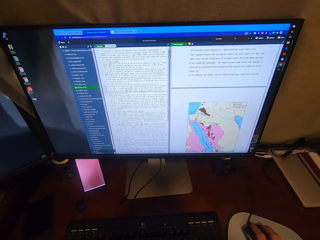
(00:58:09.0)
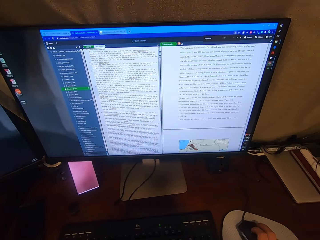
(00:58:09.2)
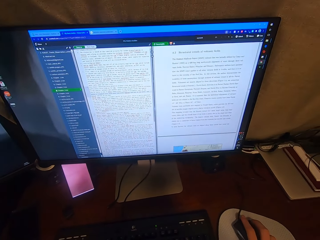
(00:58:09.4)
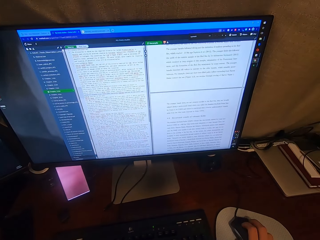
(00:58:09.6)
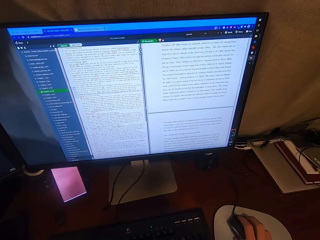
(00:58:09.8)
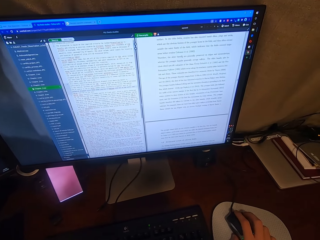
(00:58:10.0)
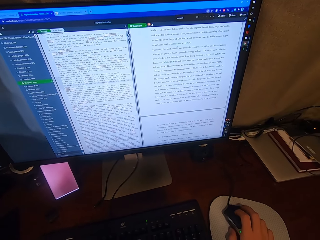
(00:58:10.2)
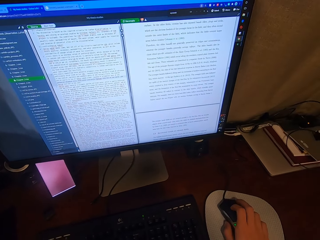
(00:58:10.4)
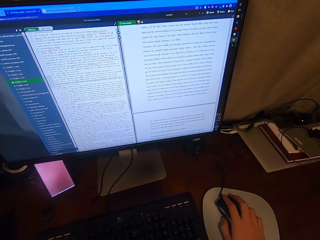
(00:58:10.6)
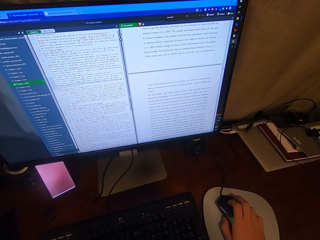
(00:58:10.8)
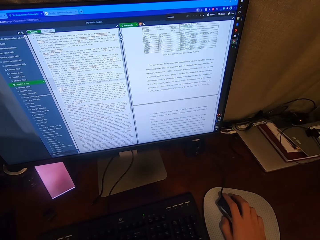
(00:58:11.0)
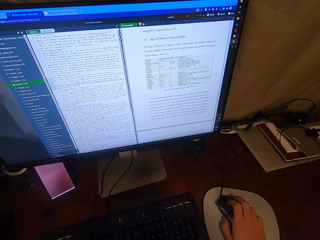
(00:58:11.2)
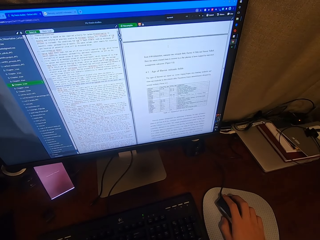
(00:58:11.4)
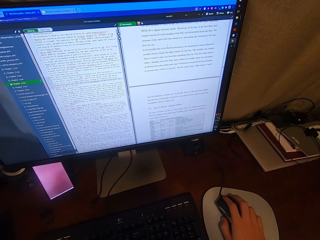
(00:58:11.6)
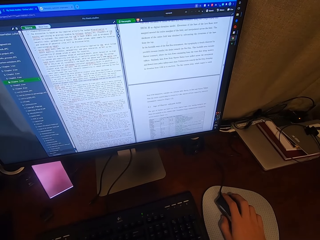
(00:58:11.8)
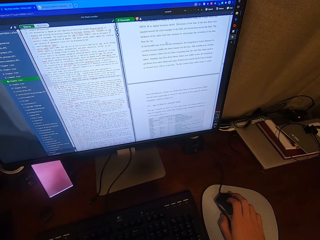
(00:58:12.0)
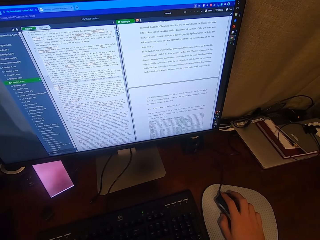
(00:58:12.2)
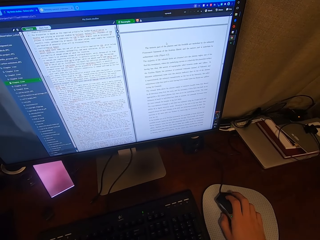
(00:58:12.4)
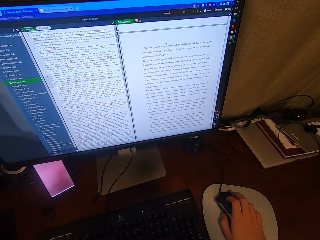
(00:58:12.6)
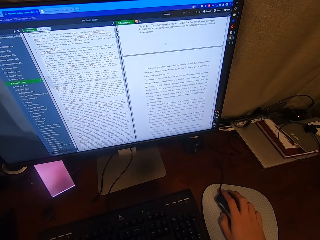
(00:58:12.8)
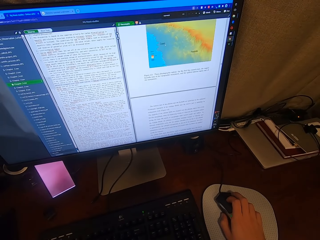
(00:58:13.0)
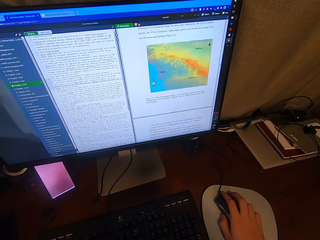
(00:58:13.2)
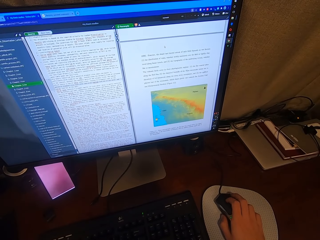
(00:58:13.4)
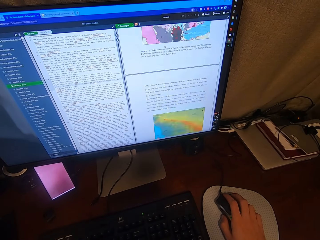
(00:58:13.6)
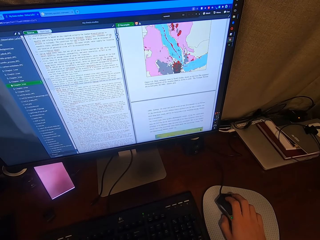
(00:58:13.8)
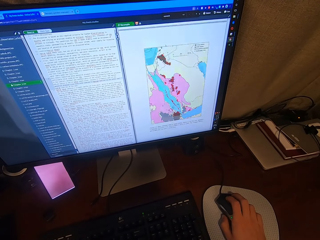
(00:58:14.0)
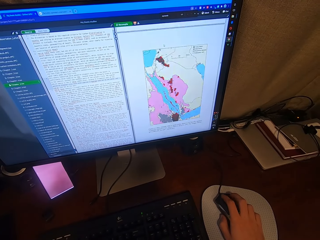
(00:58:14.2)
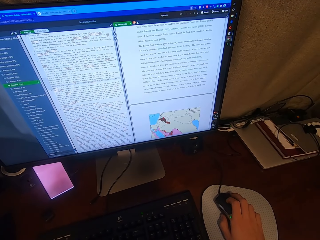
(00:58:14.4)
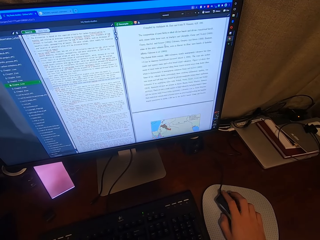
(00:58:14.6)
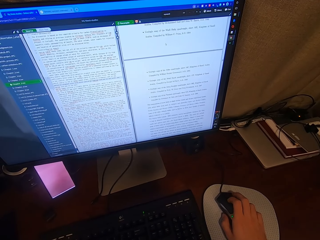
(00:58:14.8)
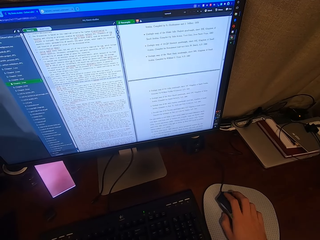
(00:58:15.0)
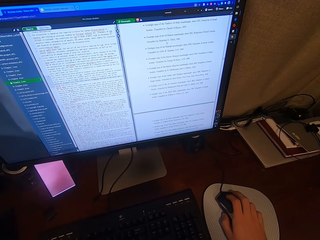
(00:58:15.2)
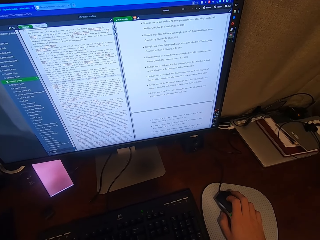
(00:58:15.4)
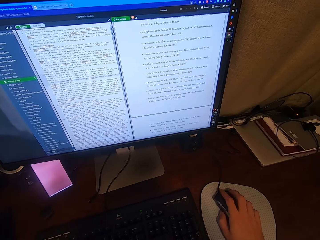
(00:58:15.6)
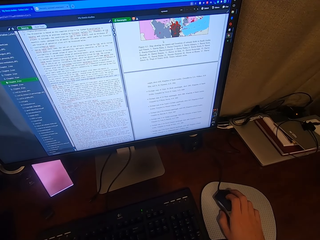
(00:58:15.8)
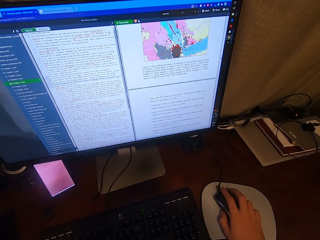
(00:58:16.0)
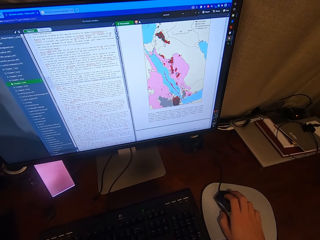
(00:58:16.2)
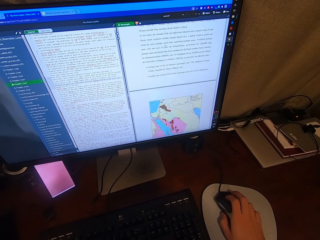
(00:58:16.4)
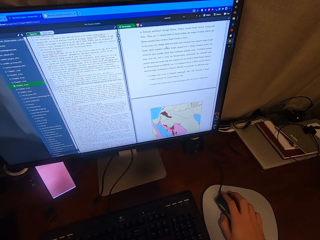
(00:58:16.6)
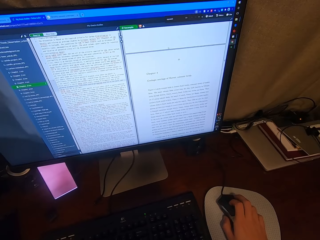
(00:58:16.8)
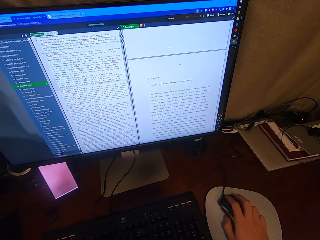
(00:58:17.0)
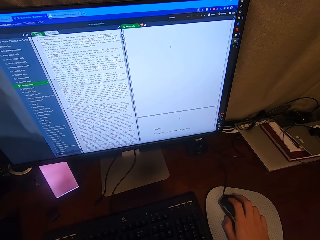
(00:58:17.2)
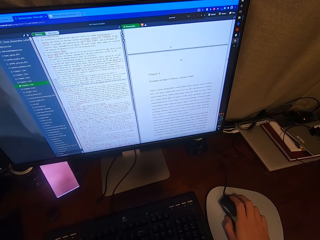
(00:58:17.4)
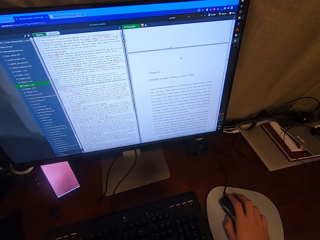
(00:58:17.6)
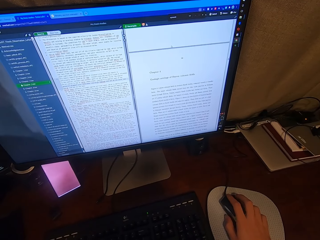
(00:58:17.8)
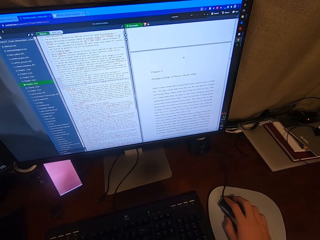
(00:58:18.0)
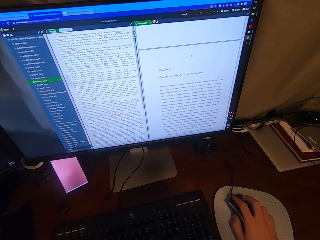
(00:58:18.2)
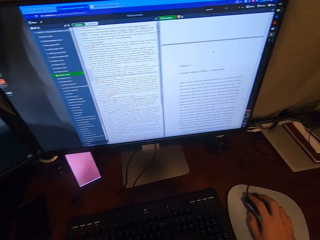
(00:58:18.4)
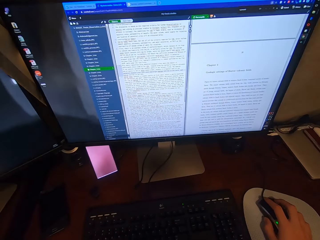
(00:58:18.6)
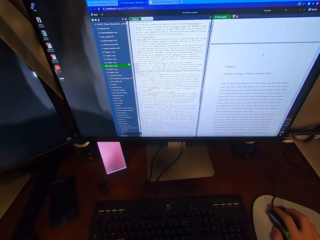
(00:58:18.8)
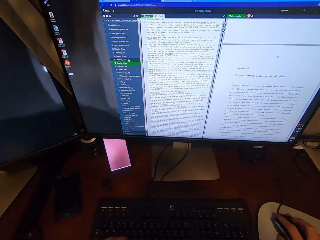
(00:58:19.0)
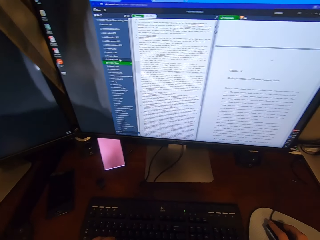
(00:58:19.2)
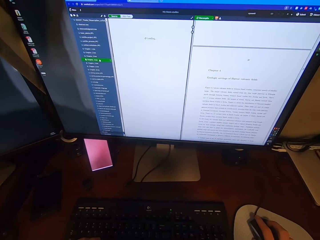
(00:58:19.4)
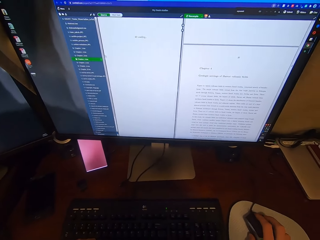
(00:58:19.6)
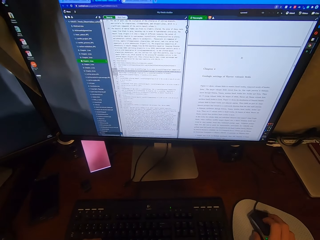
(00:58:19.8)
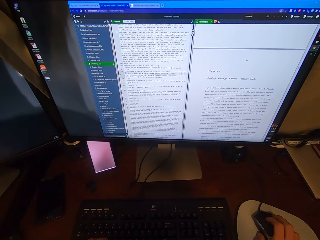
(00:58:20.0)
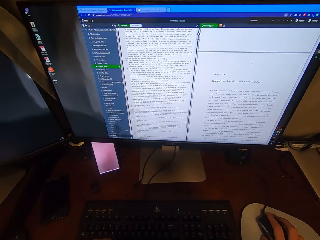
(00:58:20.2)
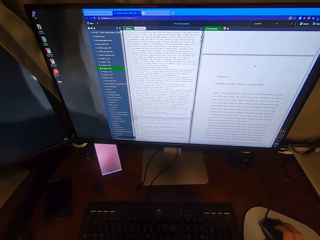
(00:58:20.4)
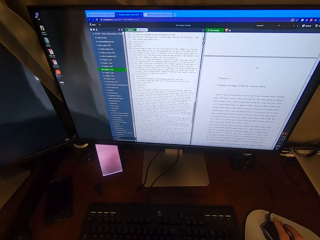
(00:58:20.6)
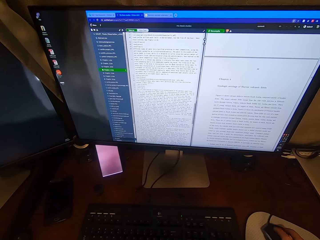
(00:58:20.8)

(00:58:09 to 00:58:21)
The camera wearer scrolls on the USB mouse attached to the desktop computer with his right hand.

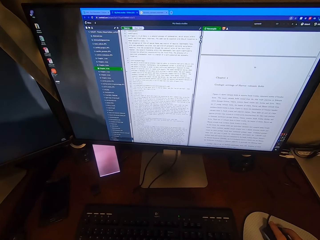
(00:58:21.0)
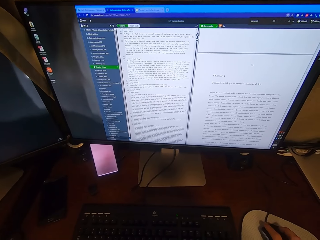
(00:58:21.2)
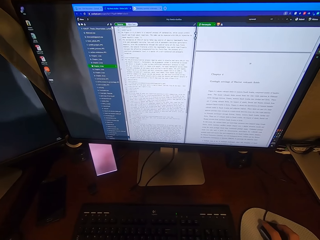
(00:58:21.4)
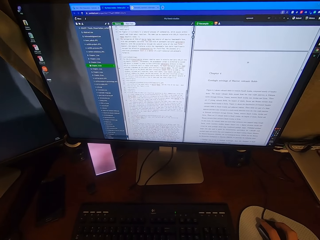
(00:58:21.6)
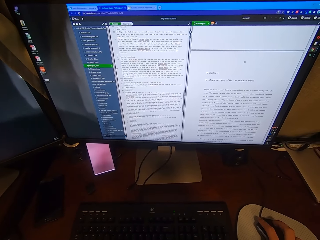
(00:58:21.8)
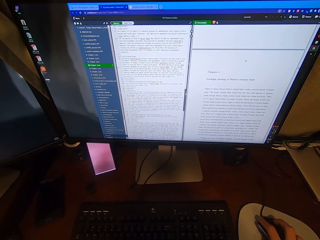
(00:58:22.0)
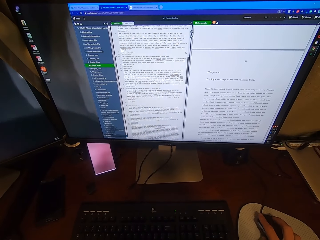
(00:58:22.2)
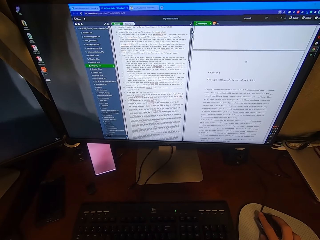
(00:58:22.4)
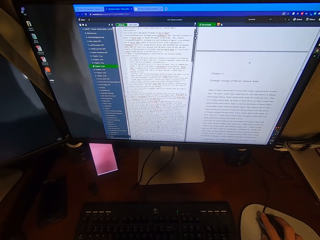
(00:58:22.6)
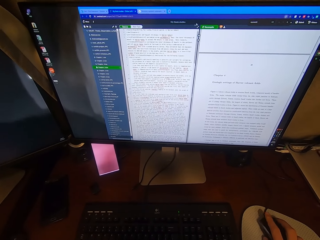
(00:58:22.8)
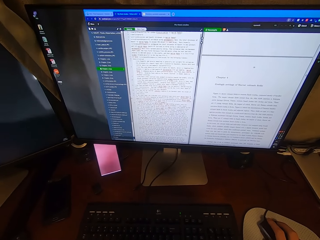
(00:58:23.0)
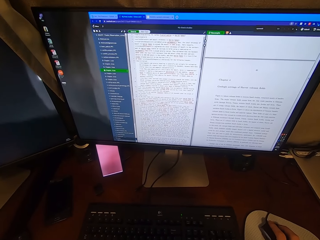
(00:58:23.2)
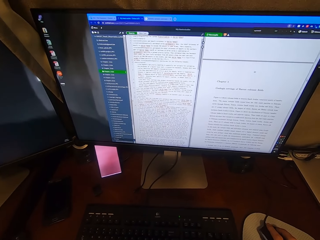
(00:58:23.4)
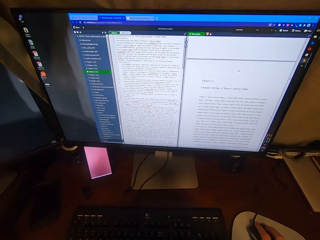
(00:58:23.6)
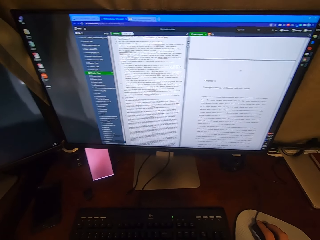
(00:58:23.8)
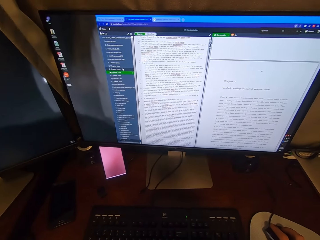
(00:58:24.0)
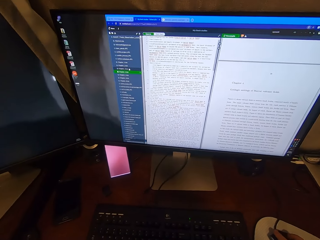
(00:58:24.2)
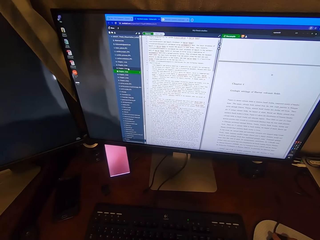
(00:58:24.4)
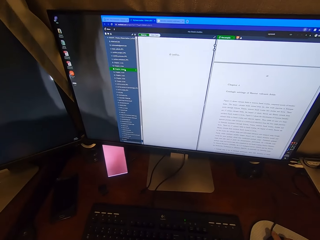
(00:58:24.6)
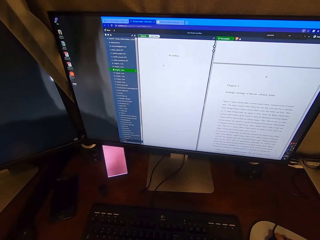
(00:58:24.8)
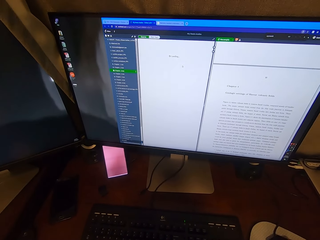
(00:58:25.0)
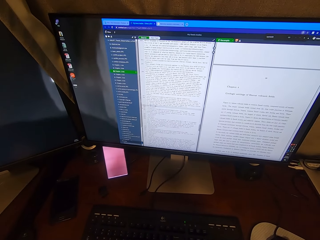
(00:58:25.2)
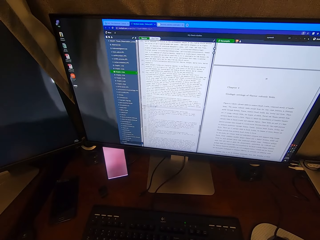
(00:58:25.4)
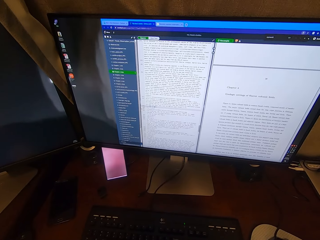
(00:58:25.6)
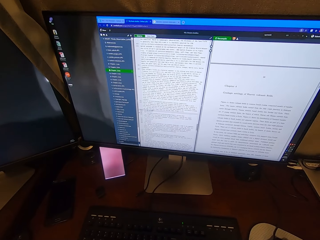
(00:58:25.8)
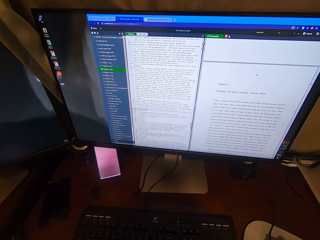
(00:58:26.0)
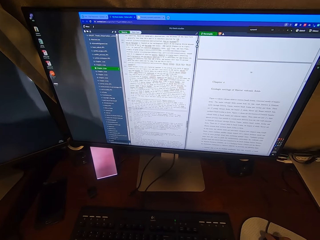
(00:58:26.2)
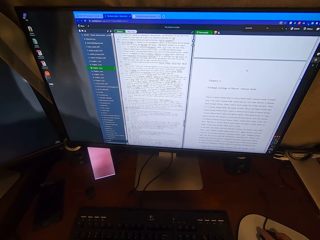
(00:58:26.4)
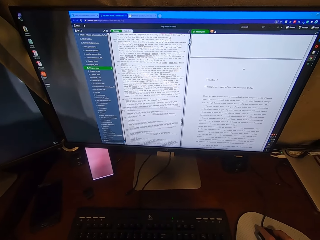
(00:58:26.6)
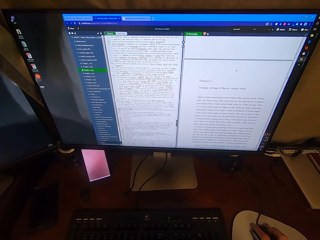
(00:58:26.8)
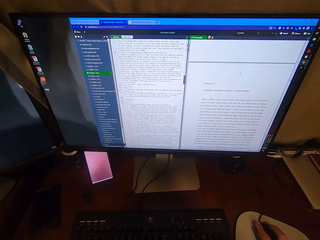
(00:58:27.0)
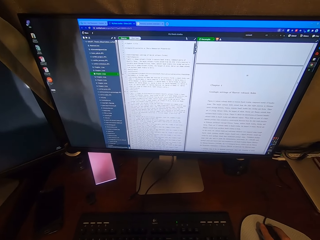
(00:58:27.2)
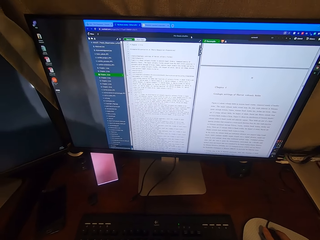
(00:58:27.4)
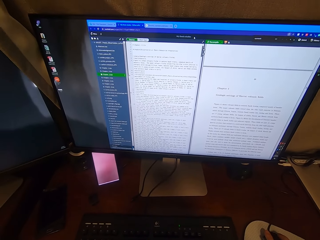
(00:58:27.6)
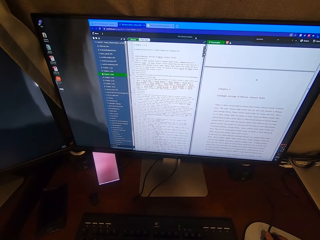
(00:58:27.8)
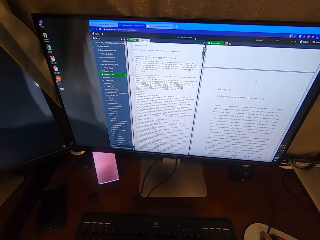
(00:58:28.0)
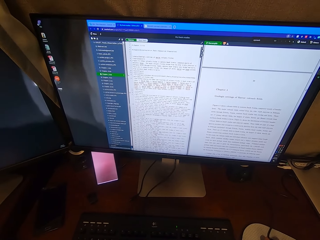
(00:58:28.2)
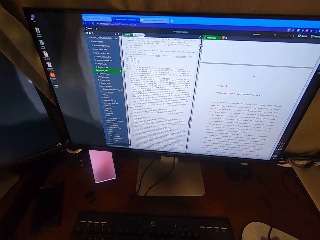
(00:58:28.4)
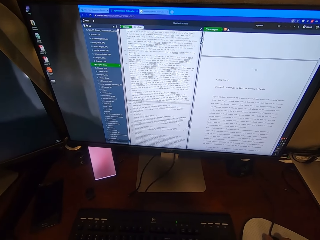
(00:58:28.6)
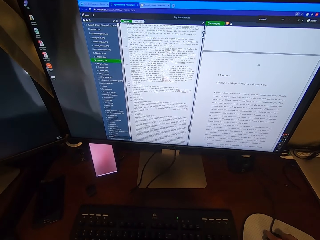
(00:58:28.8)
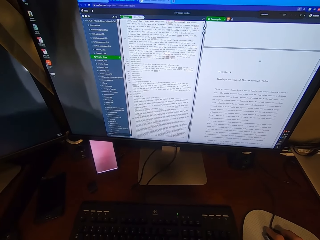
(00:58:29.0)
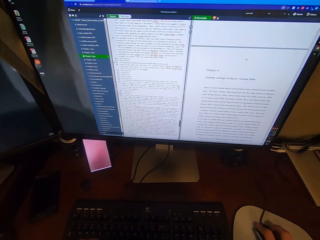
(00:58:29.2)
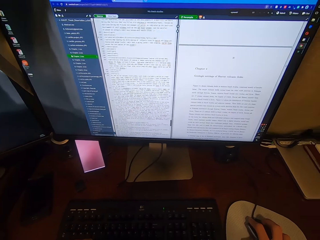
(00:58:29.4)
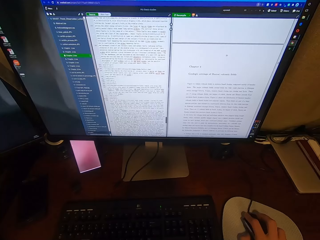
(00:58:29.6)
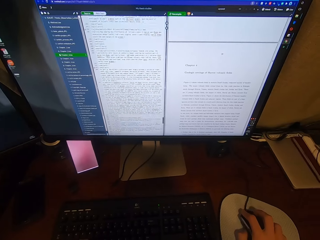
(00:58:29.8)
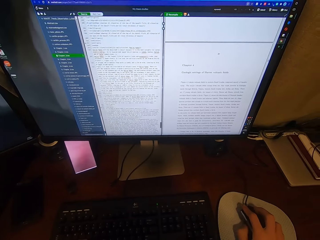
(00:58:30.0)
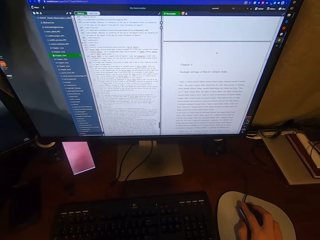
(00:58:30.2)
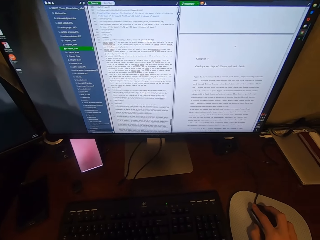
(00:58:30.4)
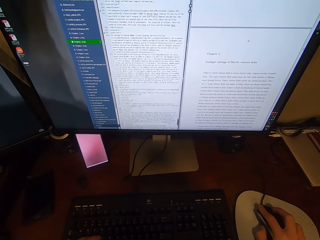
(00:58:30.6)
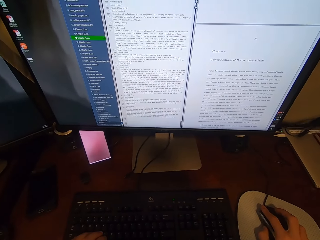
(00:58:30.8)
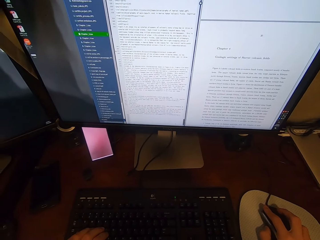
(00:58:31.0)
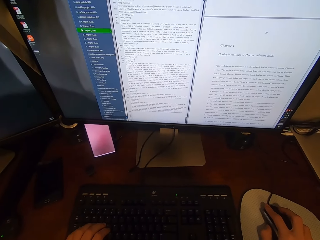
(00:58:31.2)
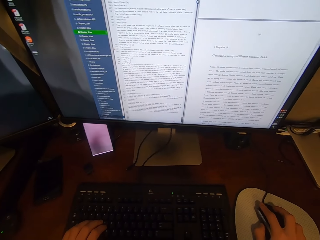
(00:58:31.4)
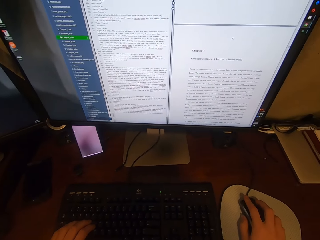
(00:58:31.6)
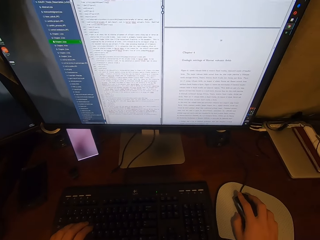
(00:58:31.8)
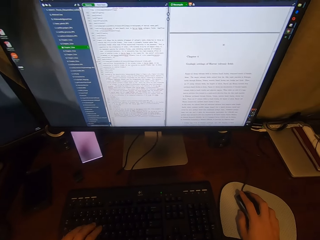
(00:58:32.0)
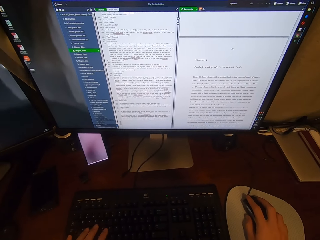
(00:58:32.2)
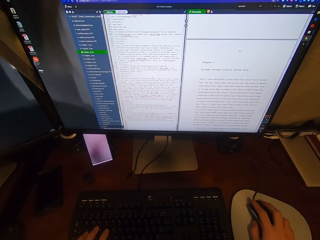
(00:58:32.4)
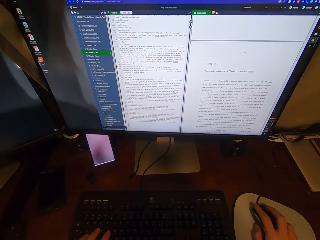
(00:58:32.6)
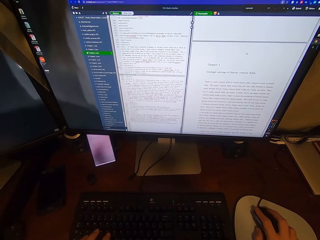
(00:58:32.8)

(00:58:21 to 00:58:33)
The camera wearer clicks on the USB mouse attached to the desktop computer with his right hand. He views the monitor. He operates the computer using the mouse.
